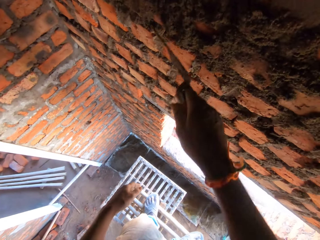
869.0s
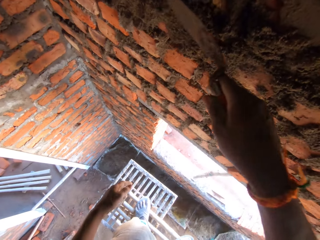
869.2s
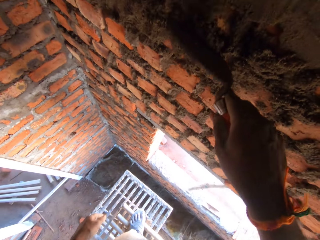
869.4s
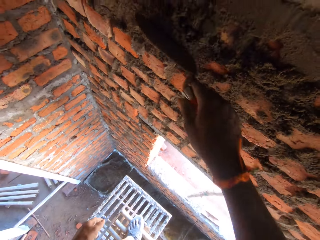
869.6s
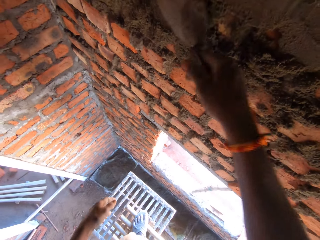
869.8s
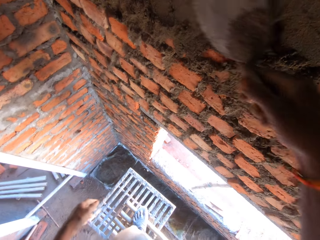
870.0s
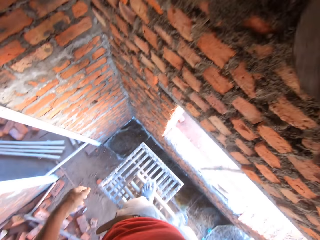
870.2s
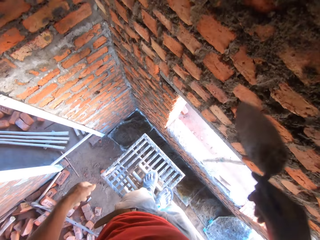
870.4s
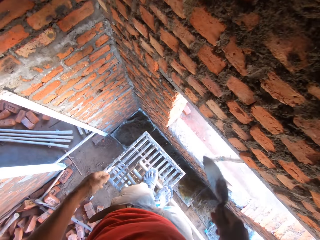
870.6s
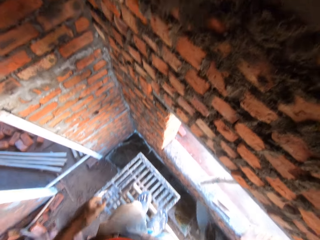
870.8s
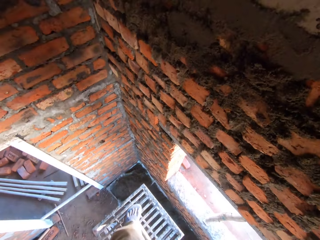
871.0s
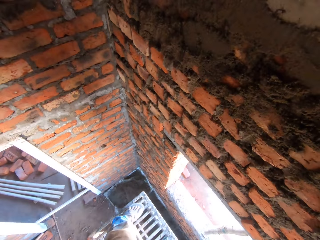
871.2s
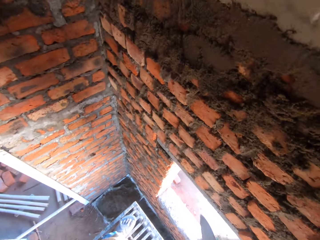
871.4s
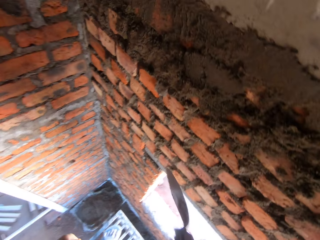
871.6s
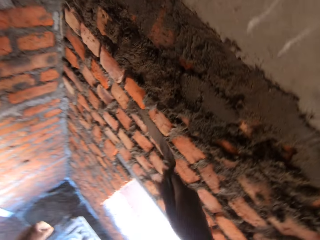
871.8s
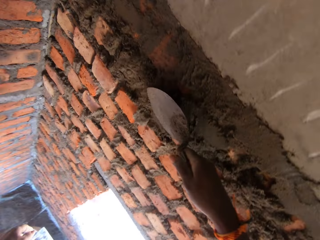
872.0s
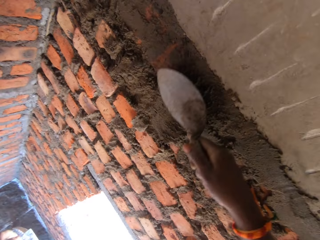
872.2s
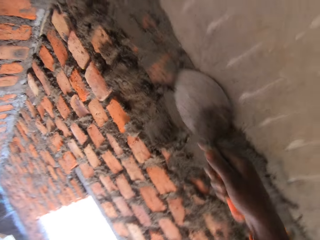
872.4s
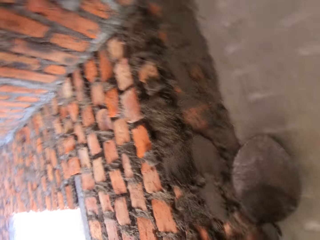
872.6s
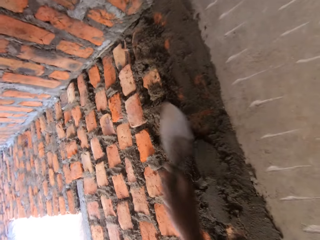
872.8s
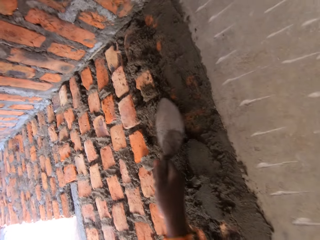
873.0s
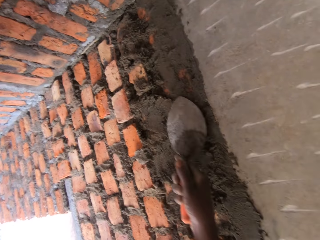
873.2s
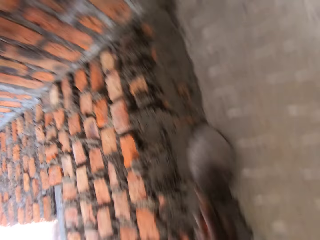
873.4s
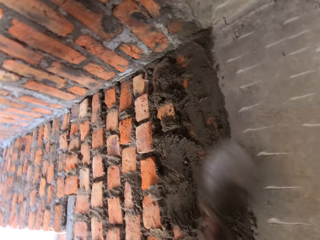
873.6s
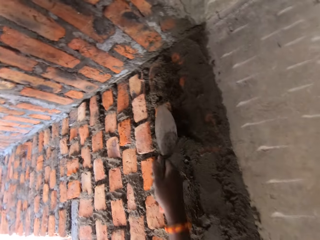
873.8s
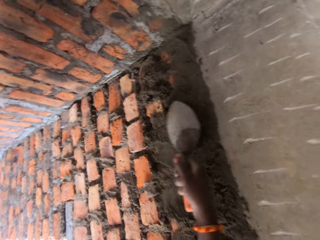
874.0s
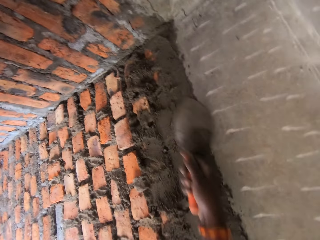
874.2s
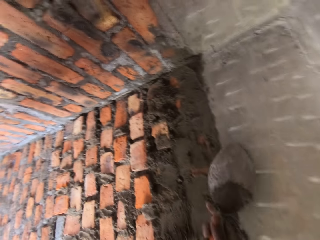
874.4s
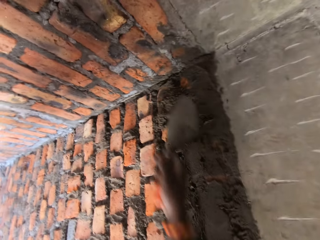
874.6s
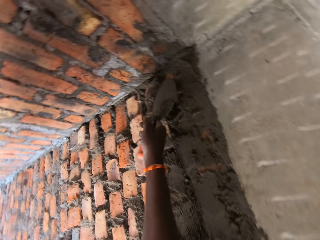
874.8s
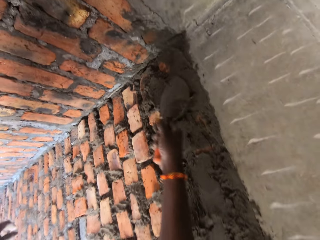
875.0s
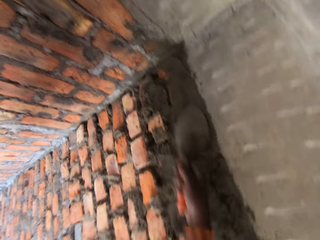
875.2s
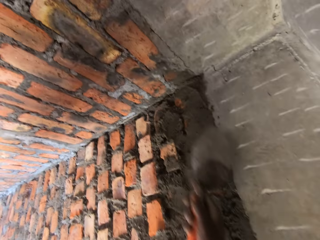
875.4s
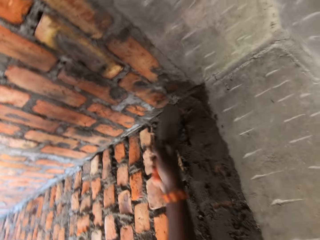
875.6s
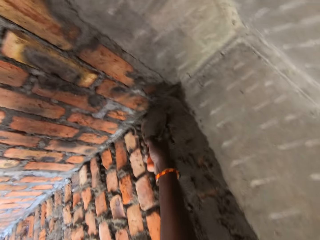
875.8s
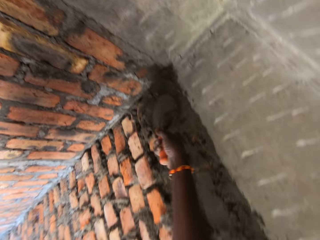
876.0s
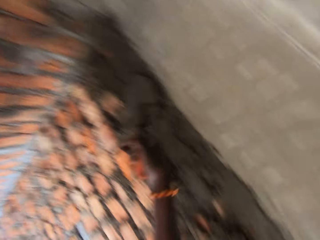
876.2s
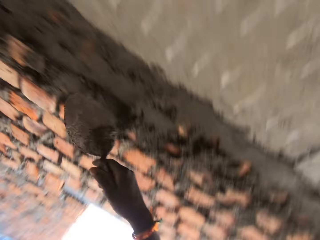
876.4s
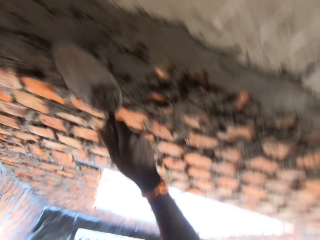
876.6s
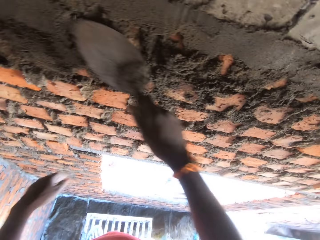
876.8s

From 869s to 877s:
The camera wearer smoothens the wall with the trowel in his right hand. He smoothens the wall again.

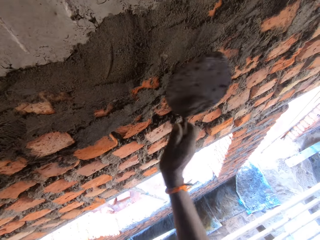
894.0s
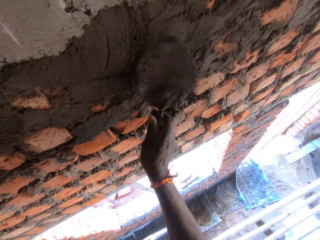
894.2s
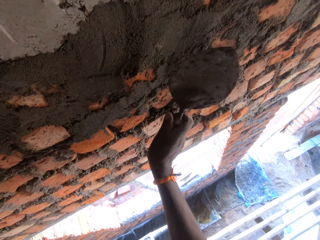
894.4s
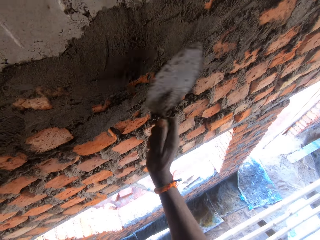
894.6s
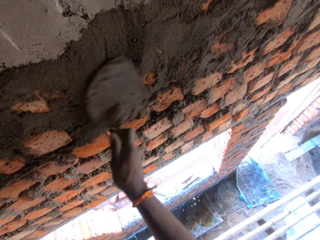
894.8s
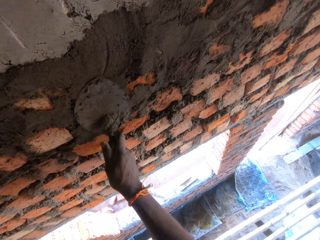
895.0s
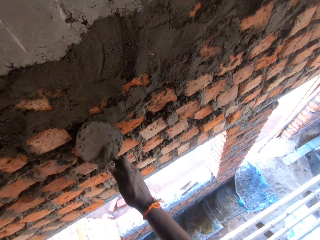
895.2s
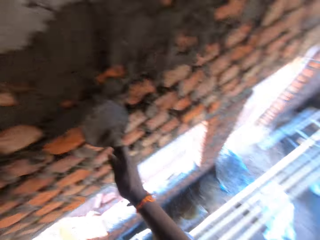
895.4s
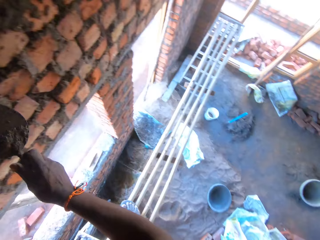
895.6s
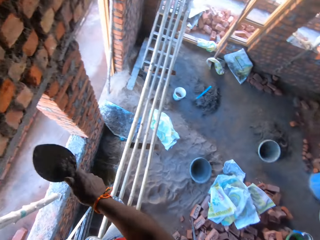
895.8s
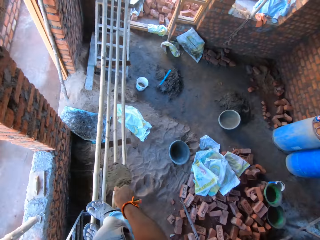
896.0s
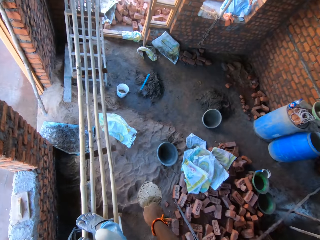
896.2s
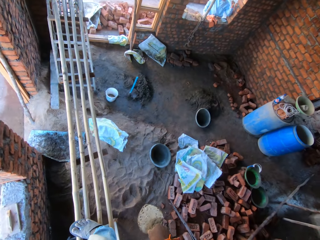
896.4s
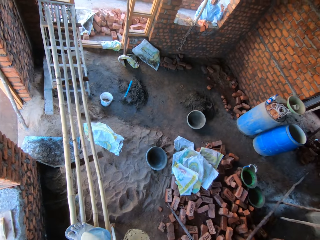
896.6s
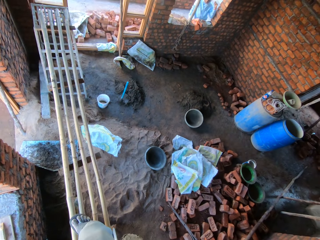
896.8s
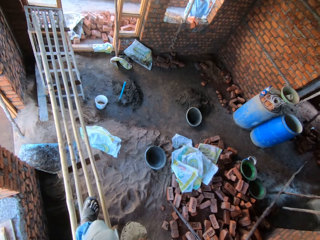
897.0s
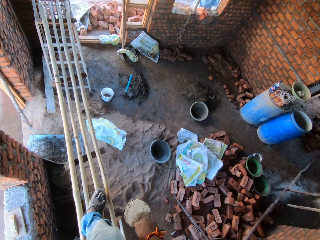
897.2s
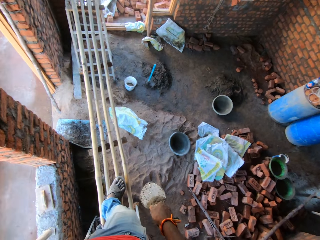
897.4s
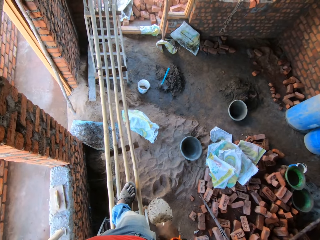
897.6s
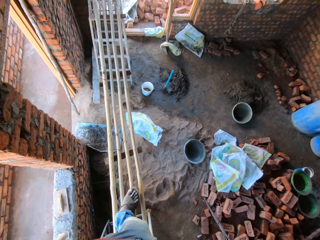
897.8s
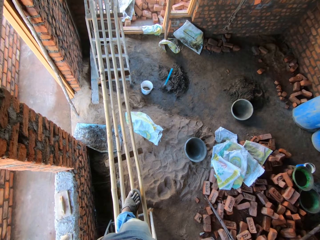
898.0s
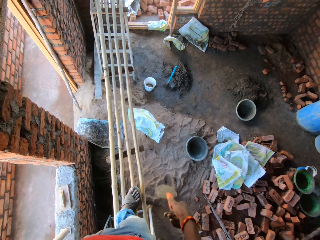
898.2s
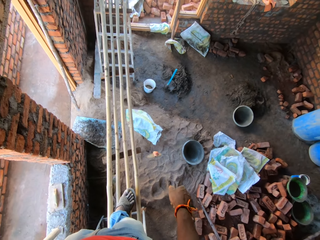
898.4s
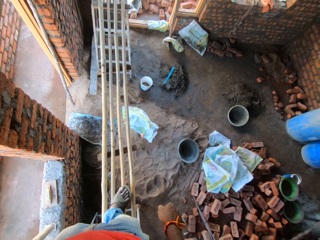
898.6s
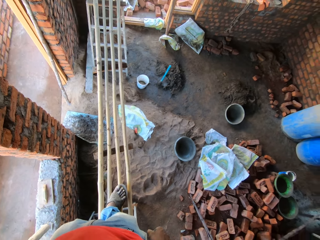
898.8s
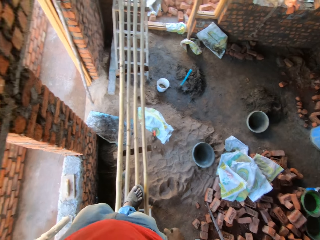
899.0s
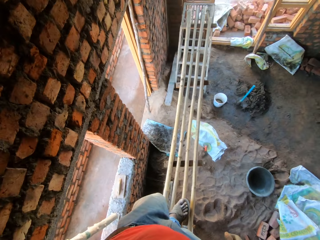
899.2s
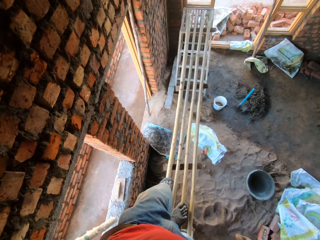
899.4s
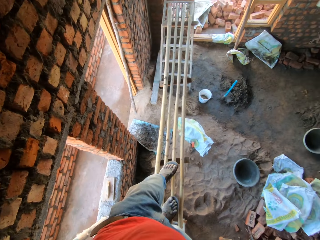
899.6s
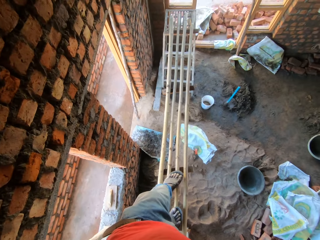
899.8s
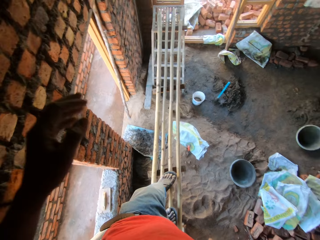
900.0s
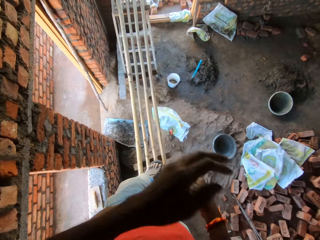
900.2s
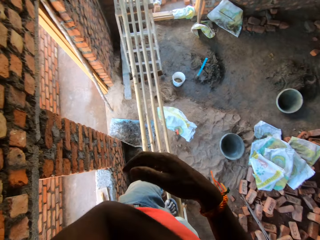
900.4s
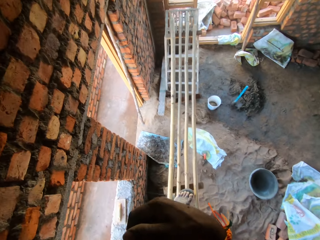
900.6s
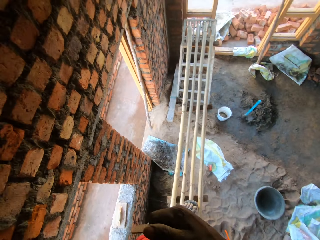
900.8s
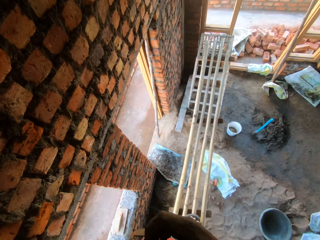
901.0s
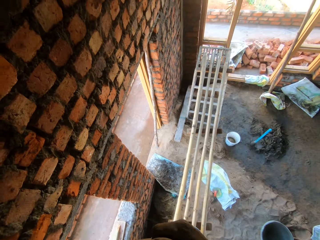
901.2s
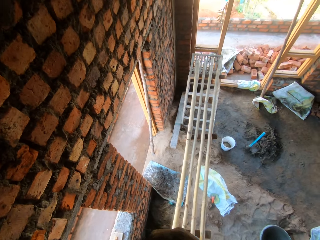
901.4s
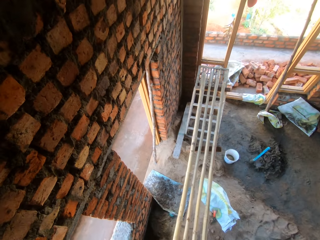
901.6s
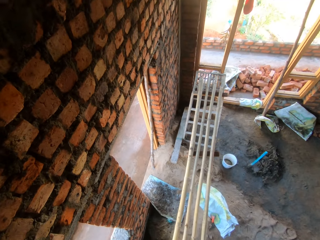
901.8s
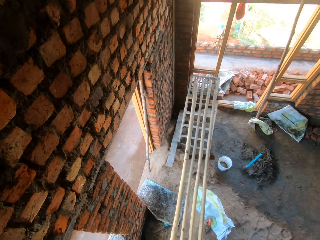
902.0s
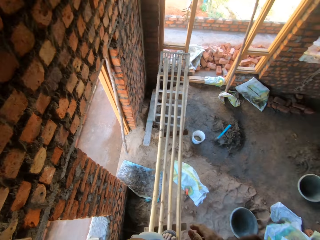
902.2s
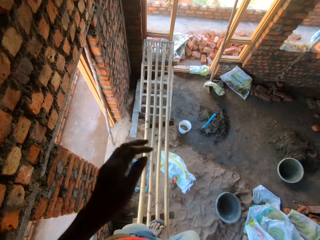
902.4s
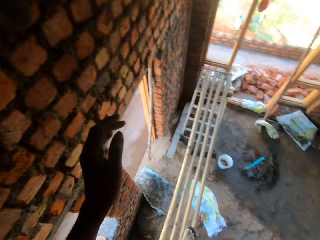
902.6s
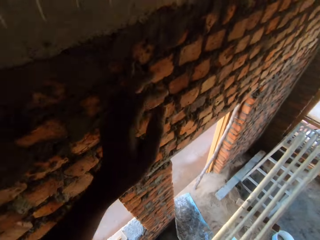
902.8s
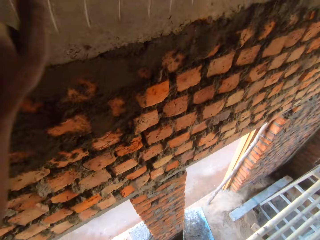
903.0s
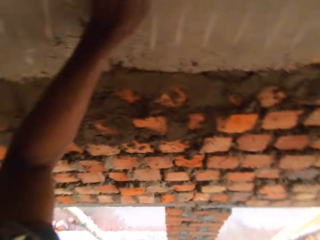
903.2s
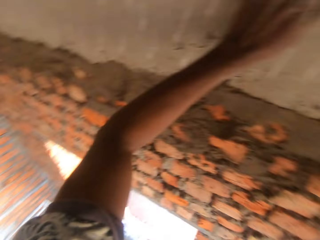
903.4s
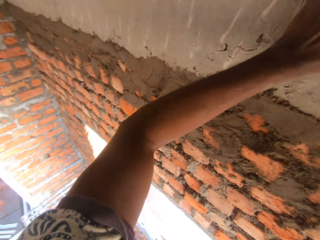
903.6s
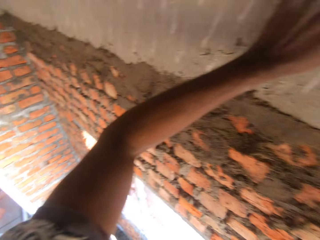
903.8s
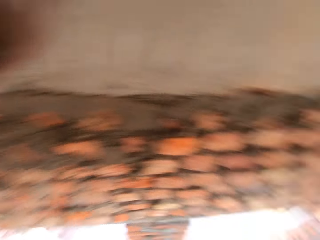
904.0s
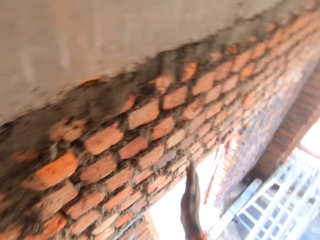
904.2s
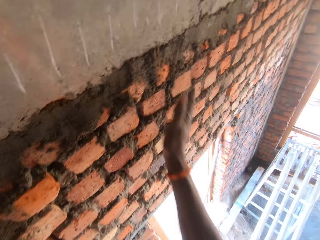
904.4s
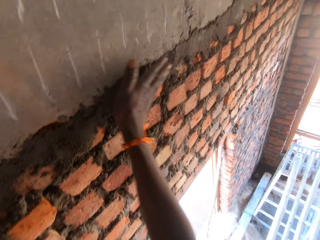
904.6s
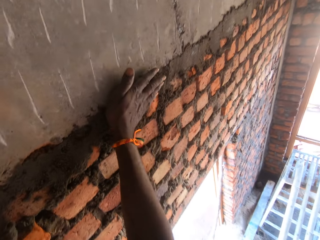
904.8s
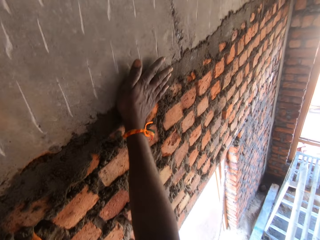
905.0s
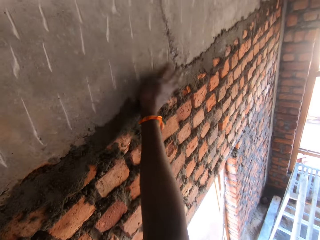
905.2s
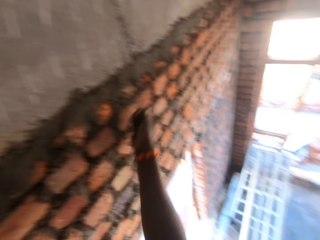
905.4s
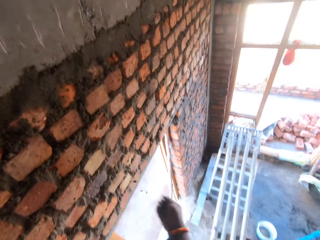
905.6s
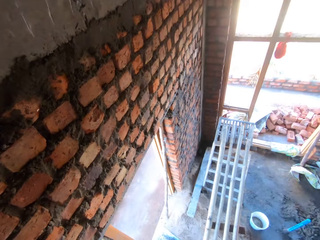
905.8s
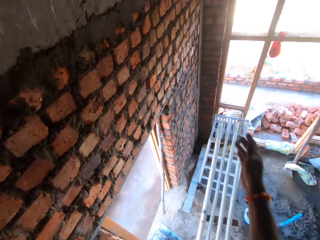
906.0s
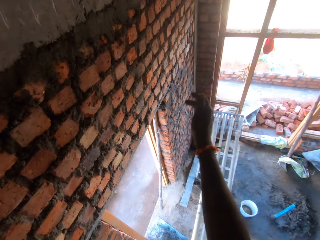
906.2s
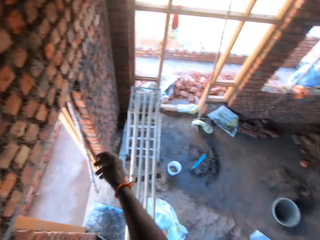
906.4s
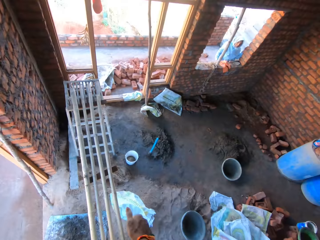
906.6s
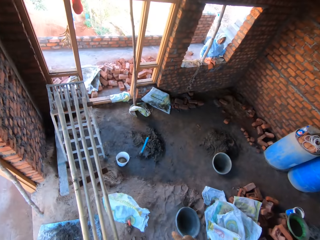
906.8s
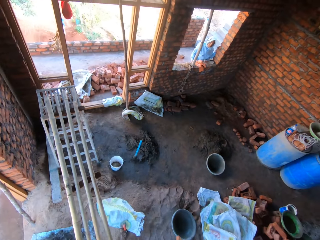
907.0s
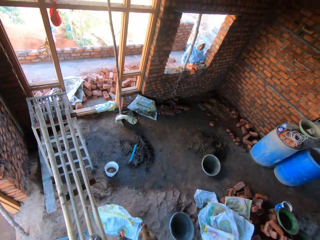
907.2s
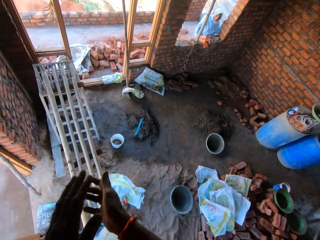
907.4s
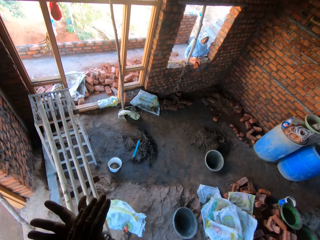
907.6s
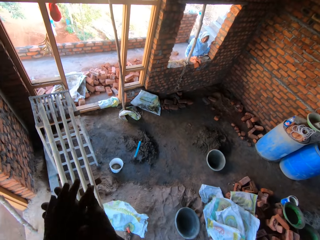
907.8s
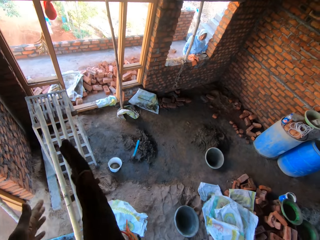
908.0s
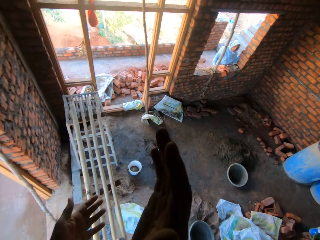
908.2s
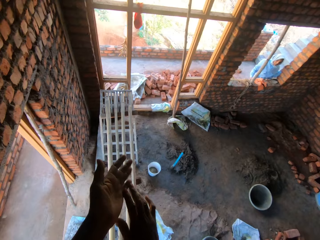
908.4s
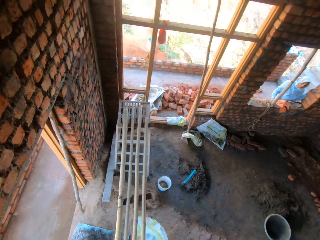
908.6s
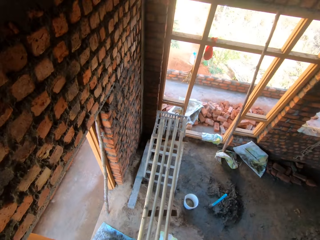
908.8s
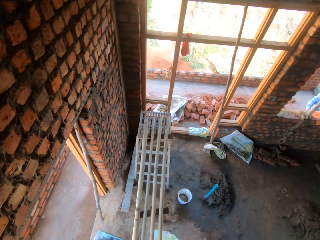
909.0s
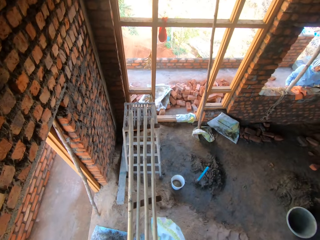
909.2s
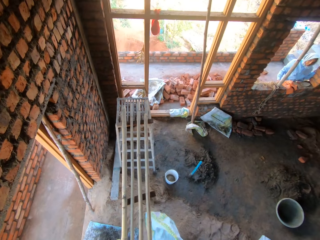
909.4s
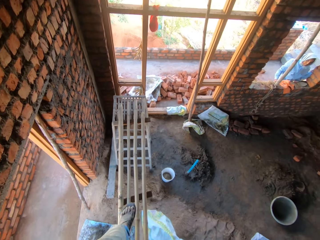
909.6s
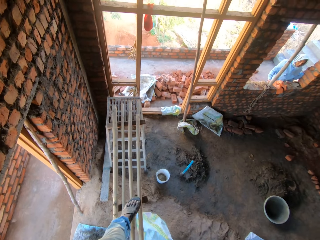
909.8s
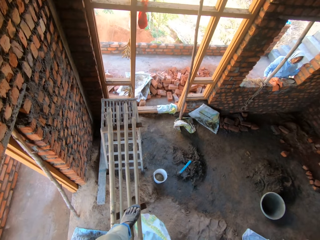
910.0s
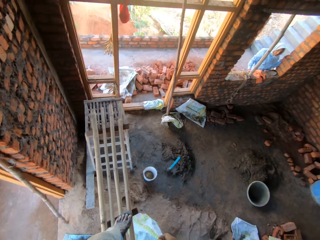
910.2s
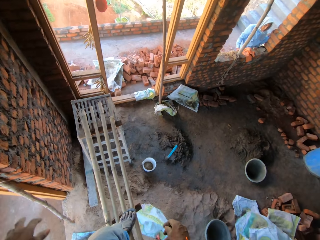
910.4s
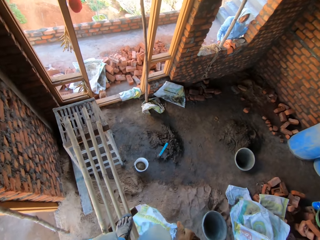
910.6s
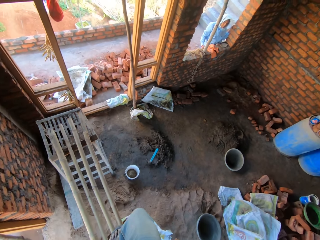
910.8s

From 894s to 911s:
The camera wearer finishes flattening the cement. He drops the trowel on the floor with his right hand. He scratches his right hand with his left hand. He scratches his left hand with his right hand. He touches the wall. He smoothens the wall with his right hand. He interacts with a woman. The camera wearer talks.
